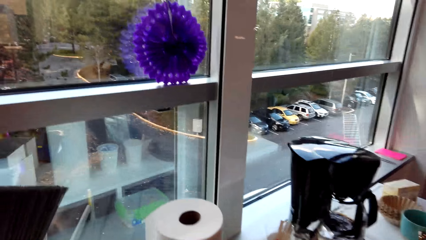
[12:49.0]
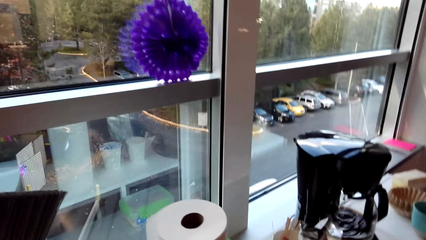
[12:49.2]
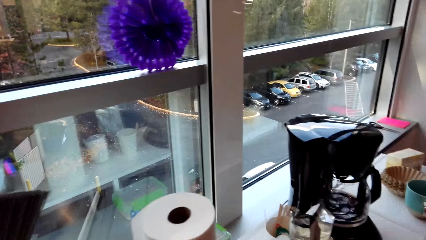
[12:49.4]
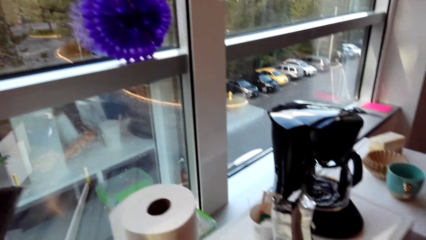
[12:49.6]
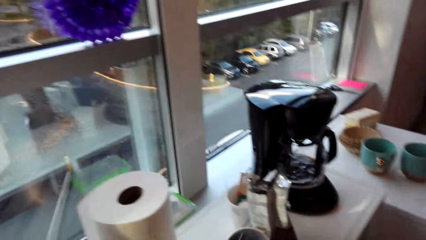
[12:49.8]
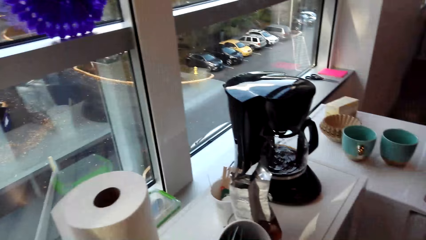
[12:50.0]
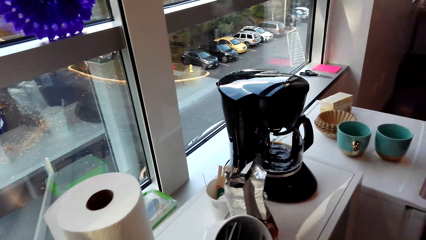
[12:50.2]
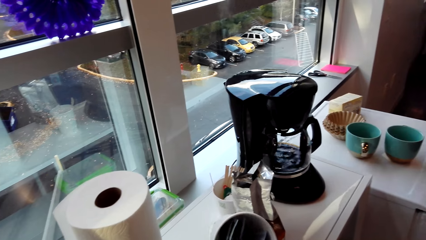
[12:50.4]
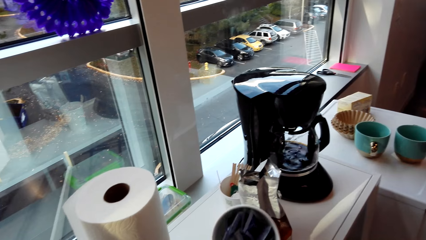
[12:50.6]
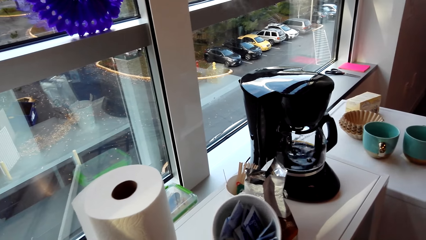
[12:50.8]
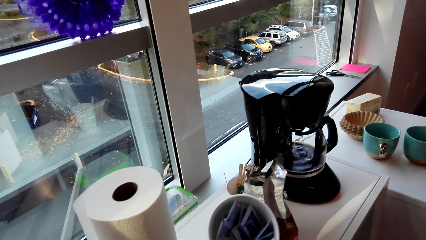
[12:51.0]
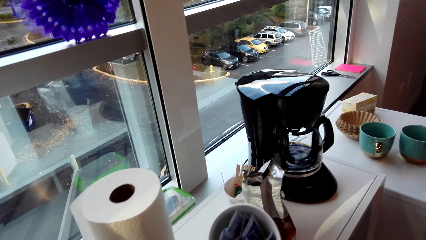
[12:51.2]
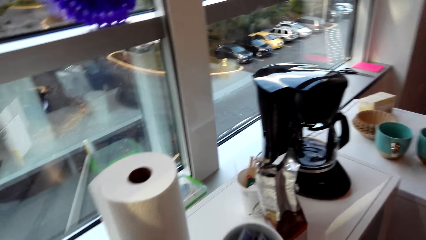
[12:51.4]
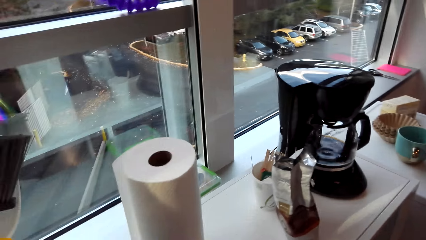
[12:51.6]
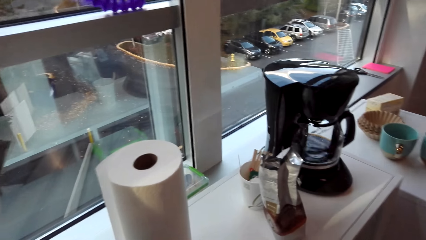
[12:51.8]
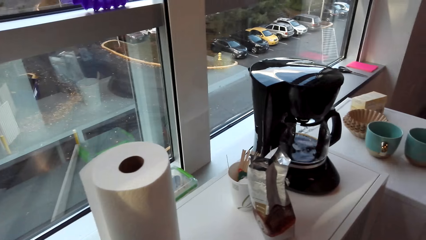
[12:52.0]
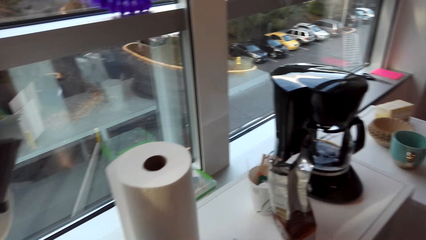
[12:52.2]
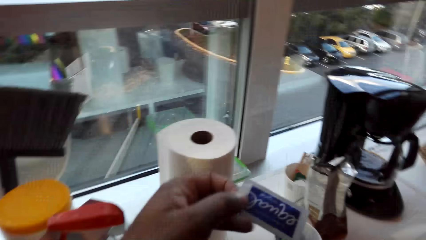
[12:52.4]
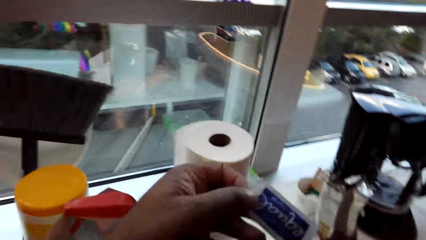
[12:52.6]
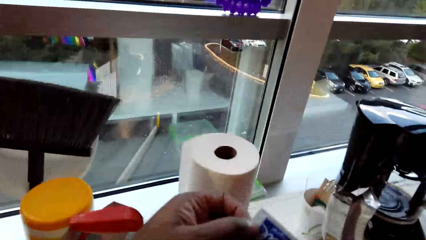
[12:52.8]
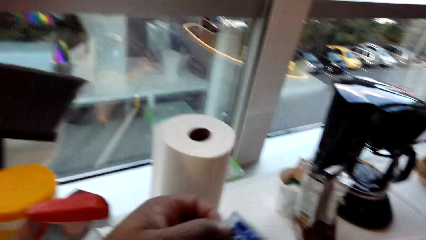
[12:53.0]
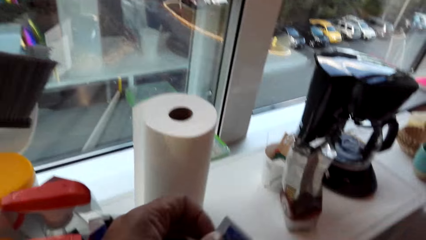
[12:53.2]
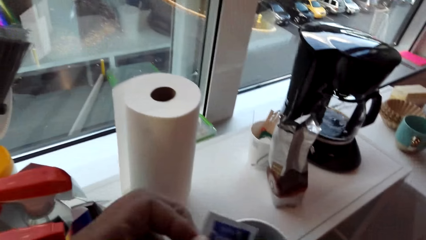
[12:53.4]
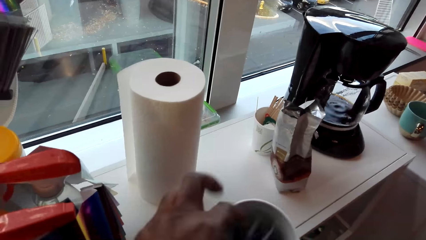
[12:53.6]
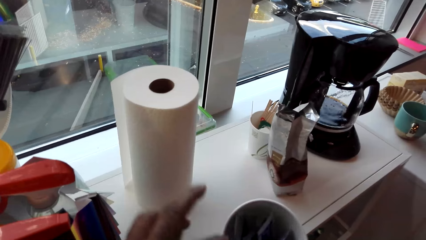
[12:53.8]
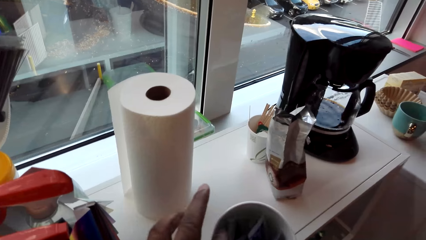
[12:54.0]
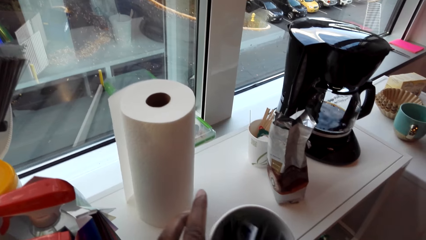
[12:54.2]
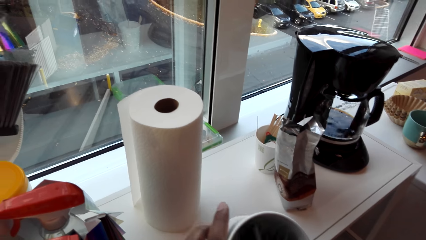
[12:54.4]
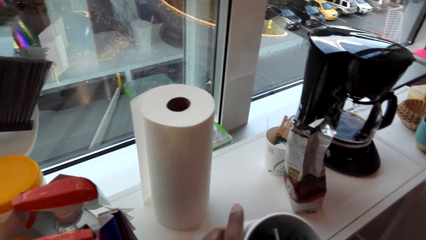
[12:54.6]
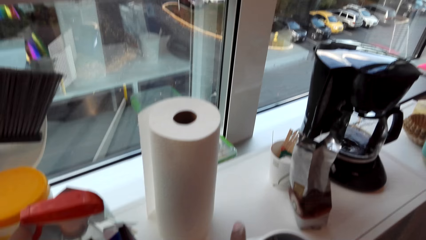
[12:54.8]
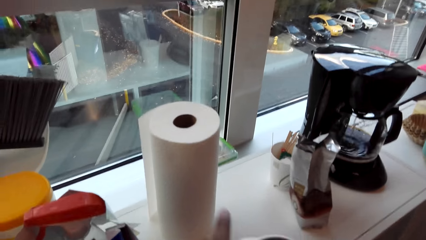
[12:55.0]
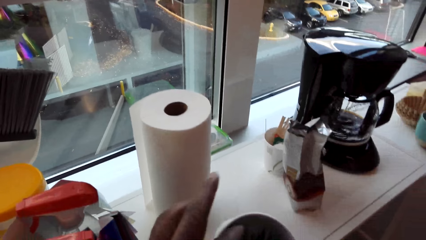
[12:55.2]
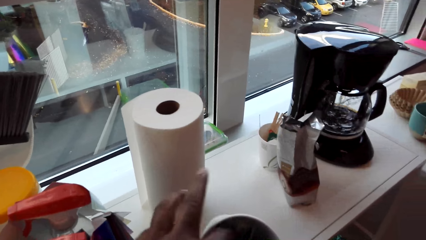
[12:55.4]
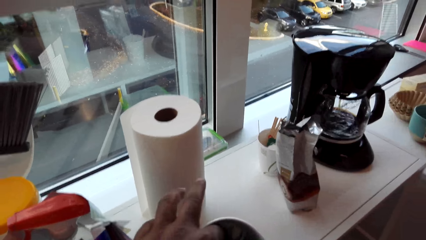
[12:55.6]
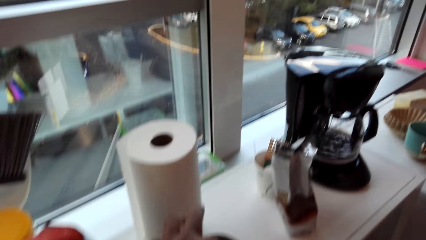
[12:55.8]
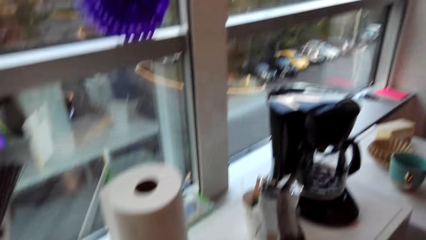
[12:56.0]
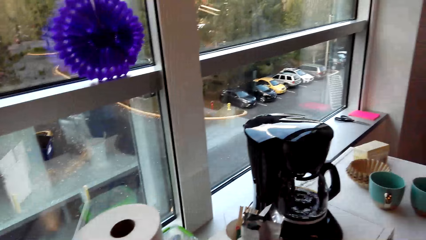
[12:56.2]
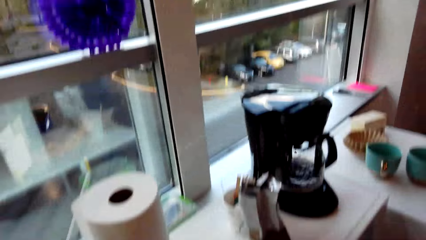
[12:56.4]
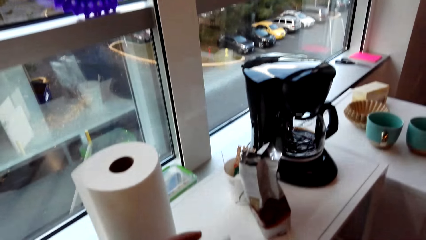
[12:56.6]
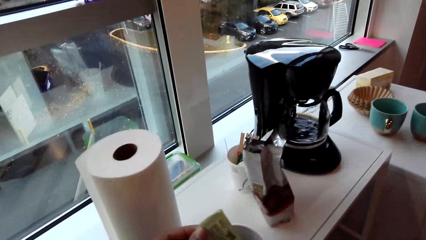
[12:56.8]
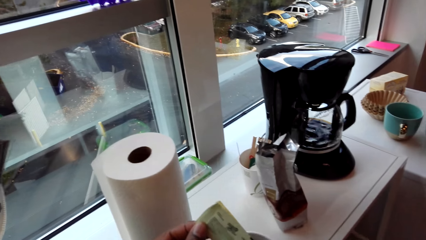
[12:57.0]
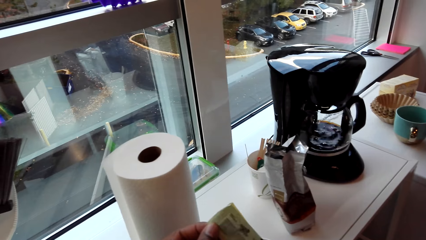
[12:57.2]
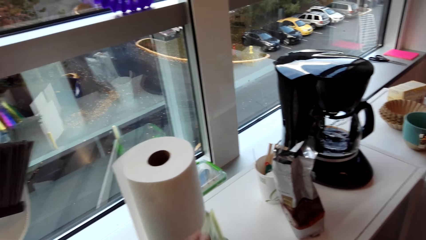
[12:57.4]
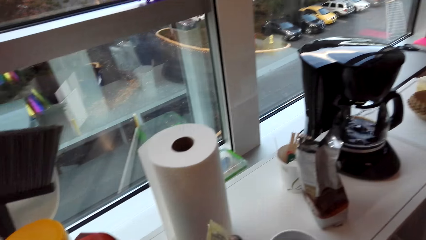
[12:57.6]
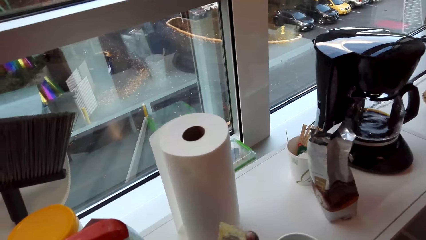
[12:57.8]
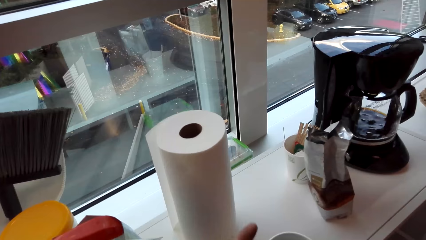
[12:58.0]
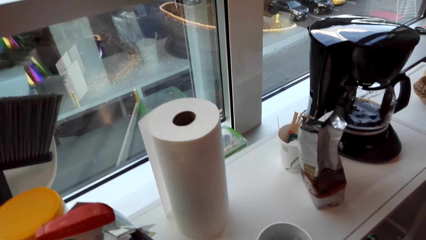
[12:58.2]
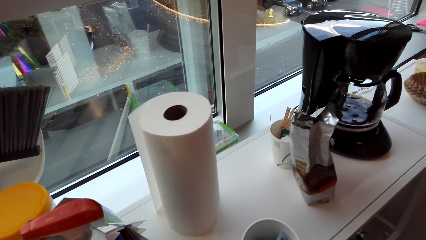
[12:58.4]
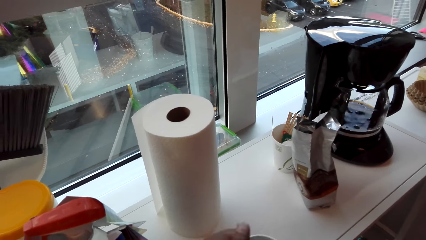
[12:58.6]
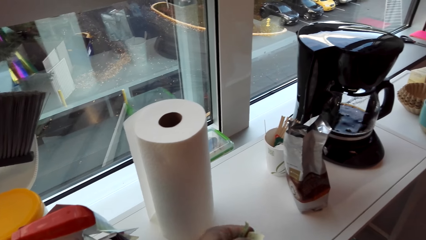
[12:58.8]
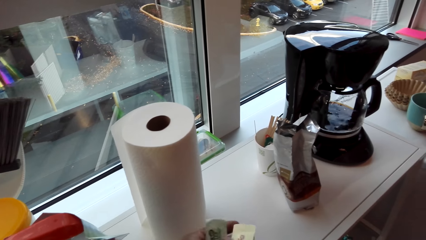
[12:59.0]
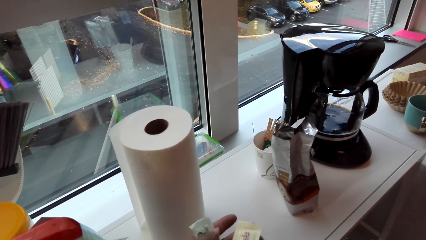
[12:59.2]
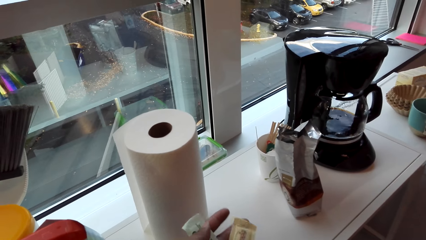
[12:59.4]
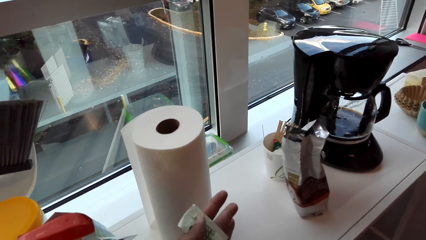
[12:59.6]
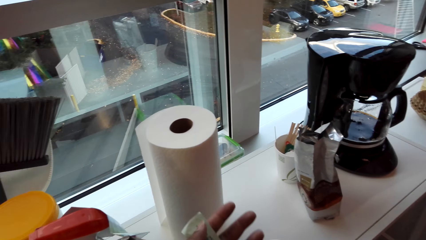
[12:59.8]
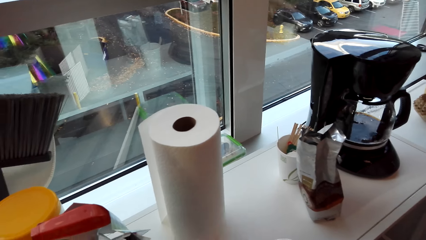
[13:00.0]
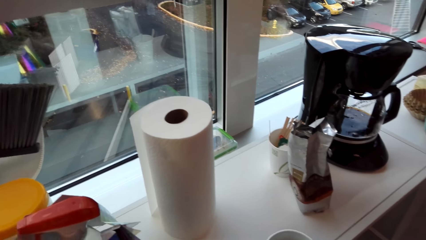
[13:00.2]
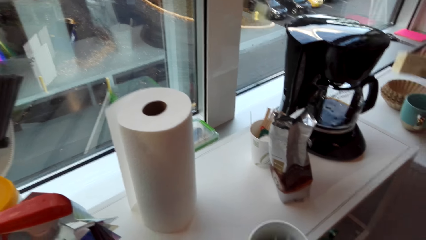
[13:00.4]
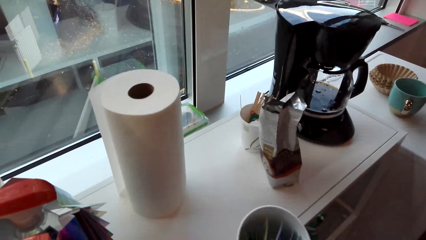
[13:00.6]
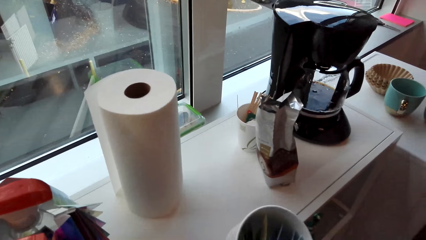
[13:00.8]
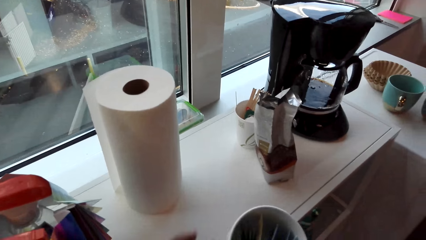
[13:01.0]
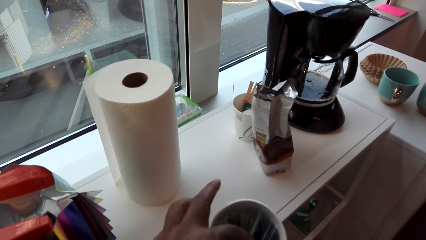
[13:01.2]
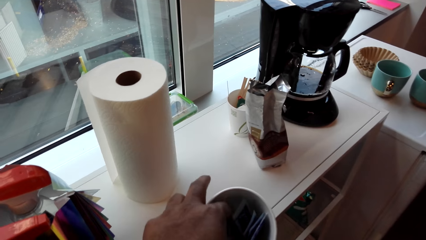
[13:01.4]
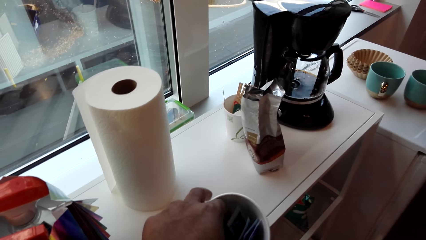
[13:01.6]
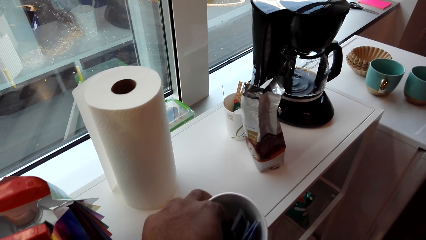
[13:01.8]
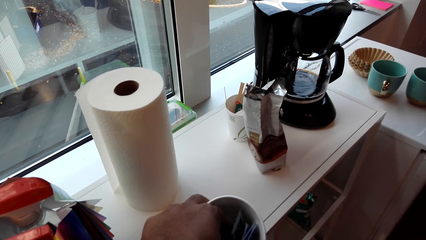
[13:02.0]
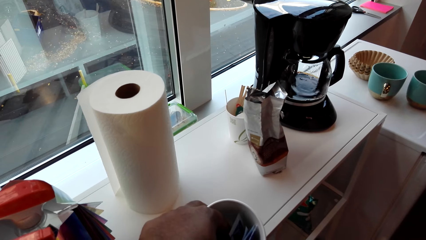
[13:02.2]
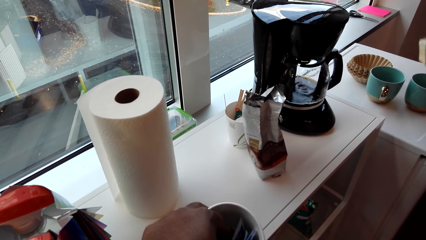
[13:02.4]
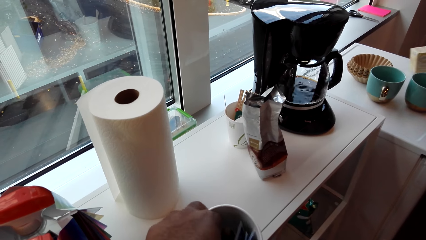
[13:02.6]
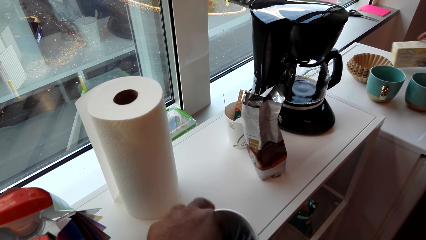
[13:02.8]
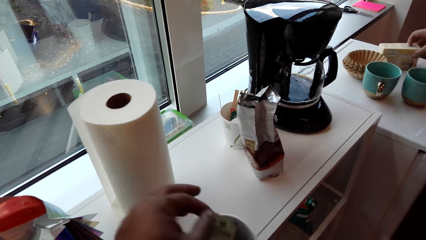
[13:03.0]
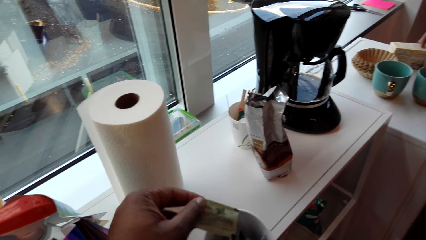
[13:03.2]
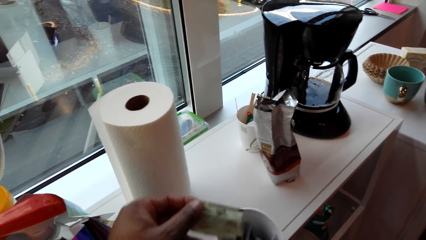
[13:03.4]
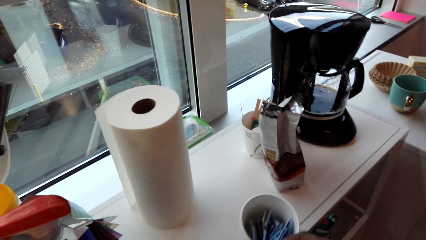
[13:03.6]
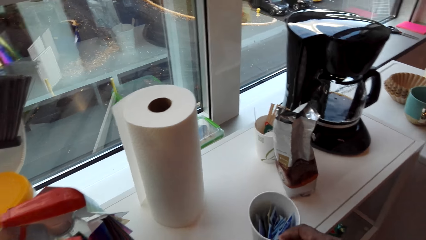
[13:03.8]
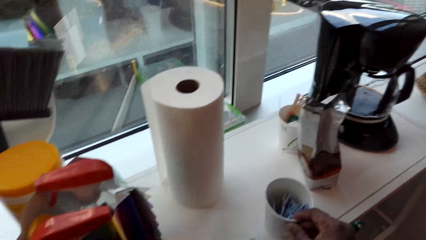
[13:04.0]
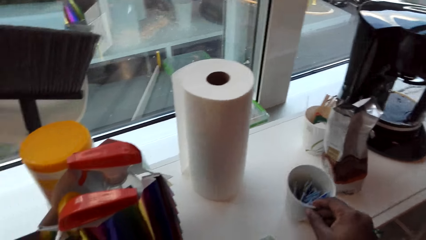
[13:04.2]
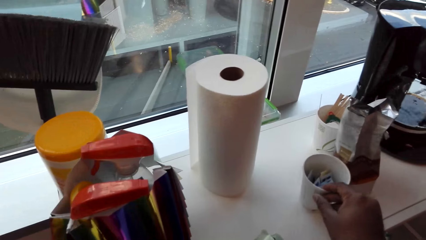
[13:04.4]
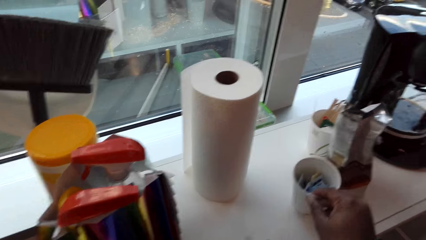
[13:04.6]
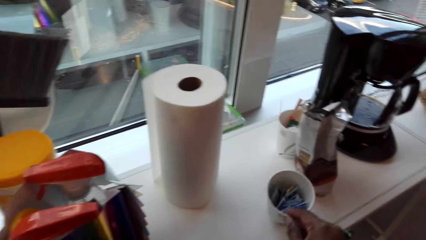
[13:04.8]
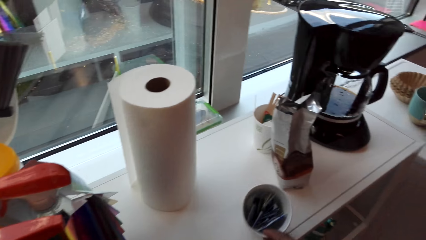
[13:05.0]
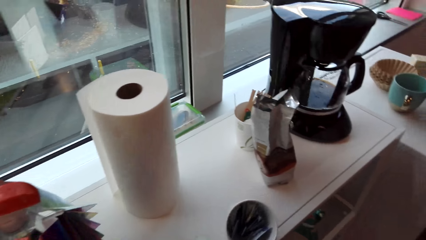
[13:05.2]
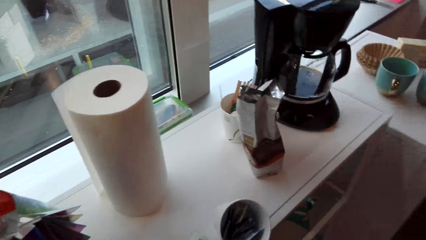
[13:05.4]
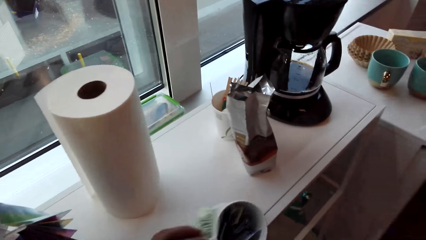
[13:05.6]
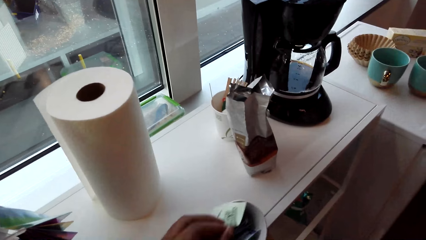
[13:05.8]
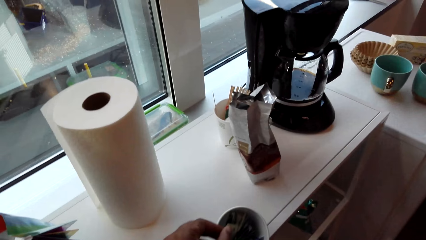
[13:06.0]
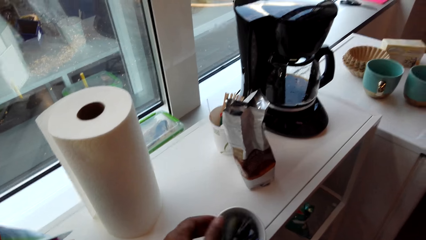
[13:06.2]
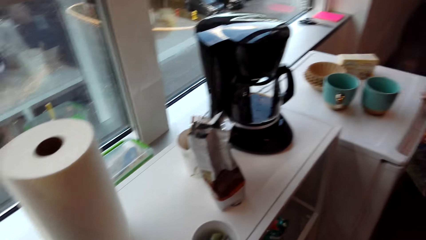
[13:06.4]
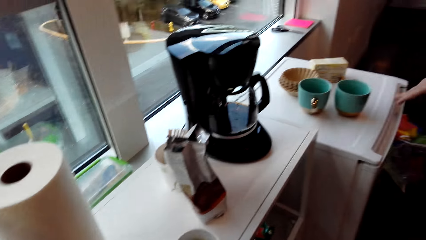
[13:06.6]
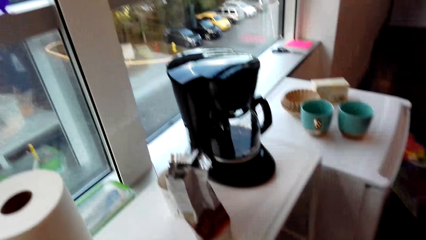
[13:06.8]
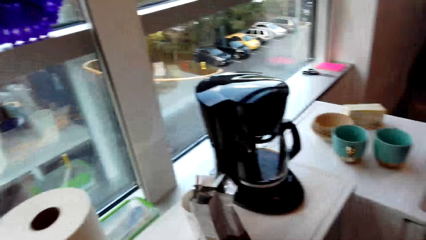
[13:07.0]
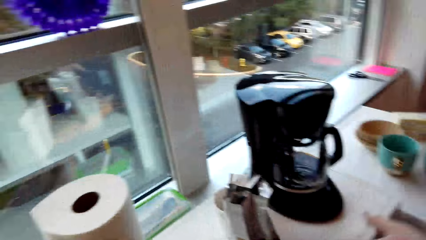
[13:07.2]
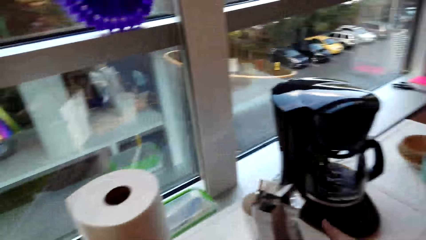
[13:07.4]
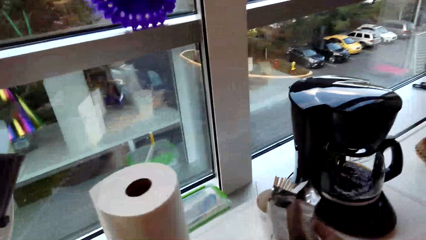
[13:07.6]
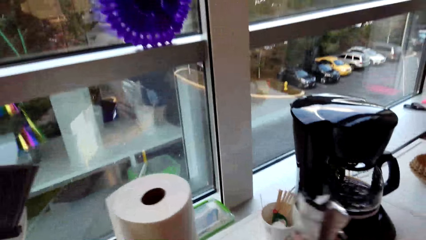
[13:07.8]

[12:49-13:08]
The camera wearer looks in a cup and picks up the cup. They hold a packet, look at the packet, and drop the packet in the cup. They look around, pick a packet from the cup, and drop the packet in the cup. They look through the cup and pick a packet from the cup. A man places a box on the counter. The camera wearer places the cup on the counter, pulls the cup, drops the packet in the cup, and looks around.
